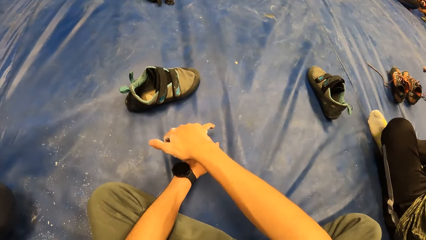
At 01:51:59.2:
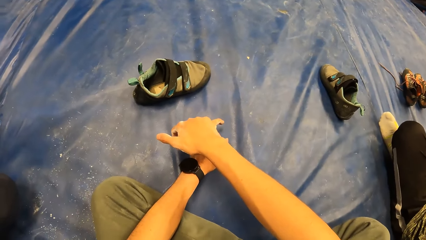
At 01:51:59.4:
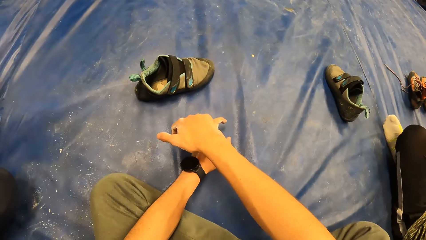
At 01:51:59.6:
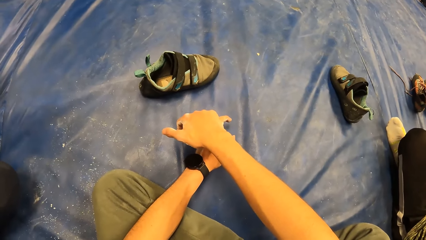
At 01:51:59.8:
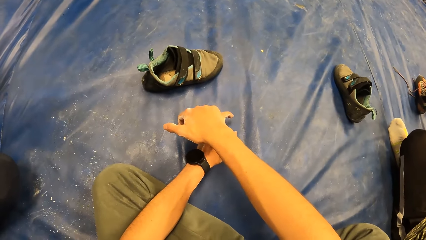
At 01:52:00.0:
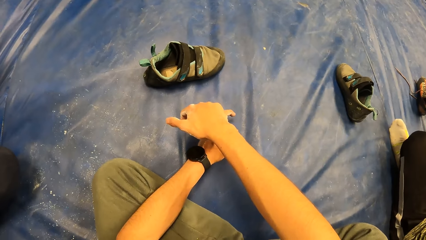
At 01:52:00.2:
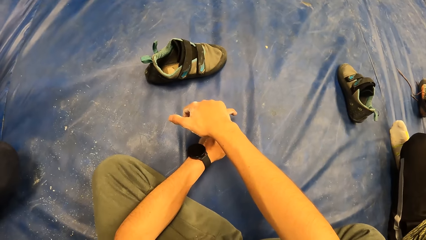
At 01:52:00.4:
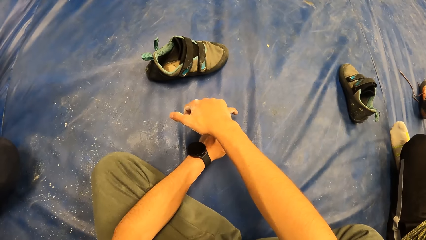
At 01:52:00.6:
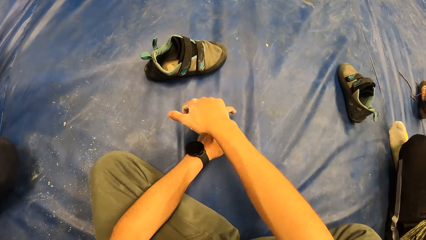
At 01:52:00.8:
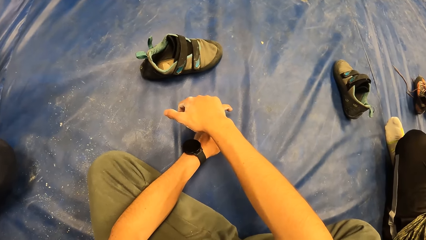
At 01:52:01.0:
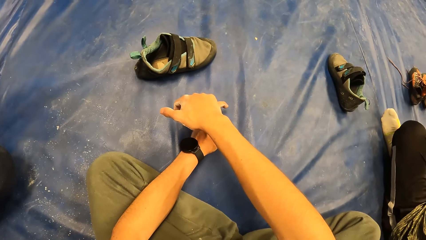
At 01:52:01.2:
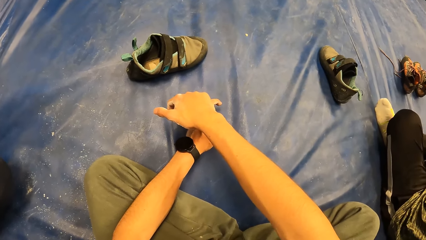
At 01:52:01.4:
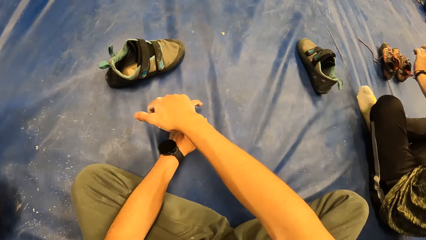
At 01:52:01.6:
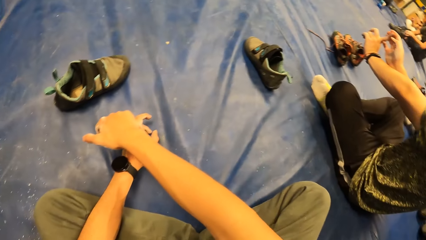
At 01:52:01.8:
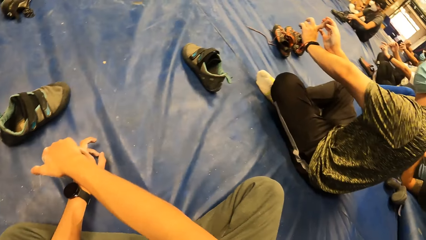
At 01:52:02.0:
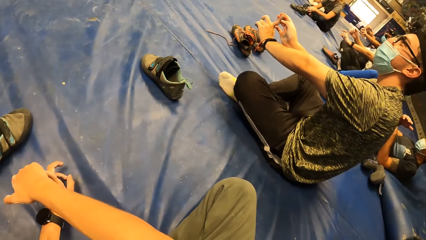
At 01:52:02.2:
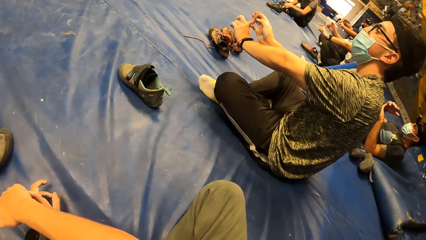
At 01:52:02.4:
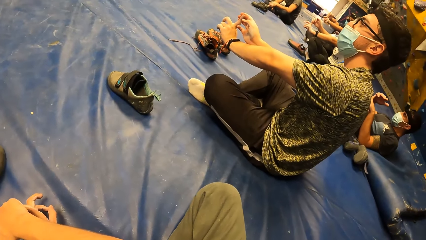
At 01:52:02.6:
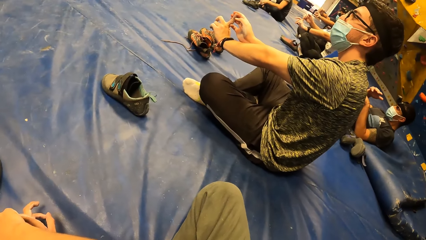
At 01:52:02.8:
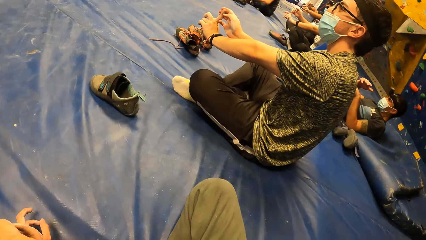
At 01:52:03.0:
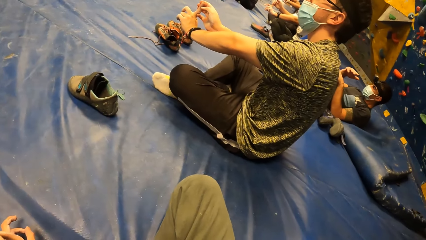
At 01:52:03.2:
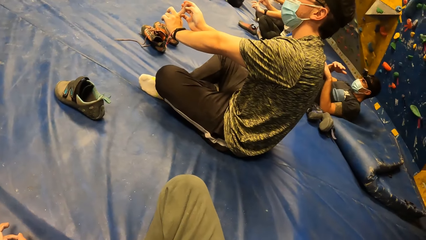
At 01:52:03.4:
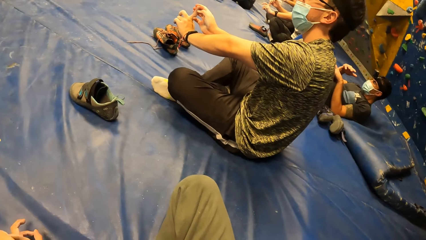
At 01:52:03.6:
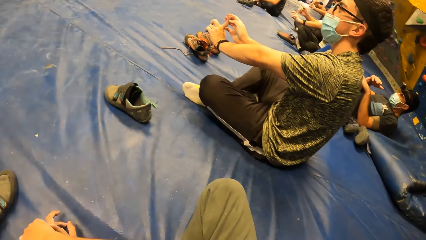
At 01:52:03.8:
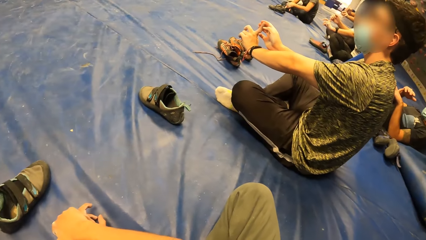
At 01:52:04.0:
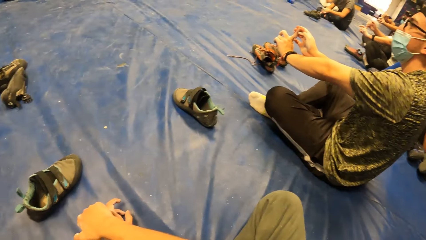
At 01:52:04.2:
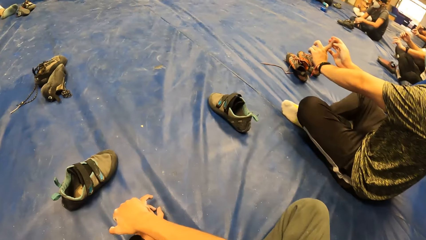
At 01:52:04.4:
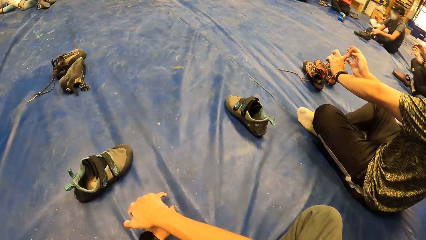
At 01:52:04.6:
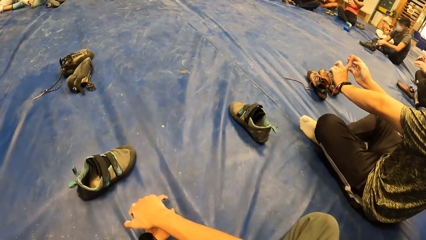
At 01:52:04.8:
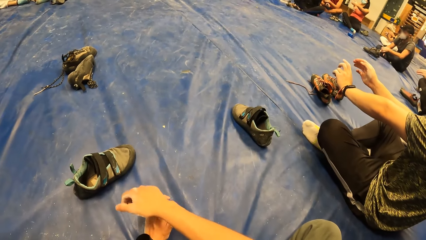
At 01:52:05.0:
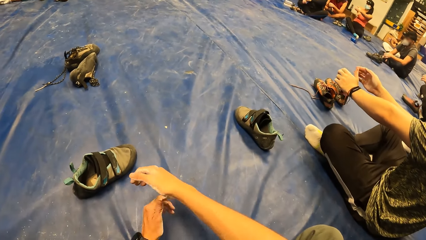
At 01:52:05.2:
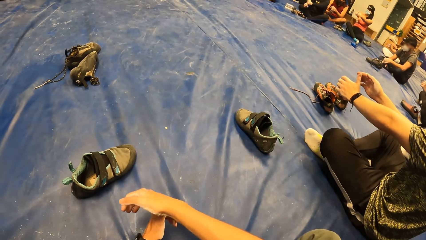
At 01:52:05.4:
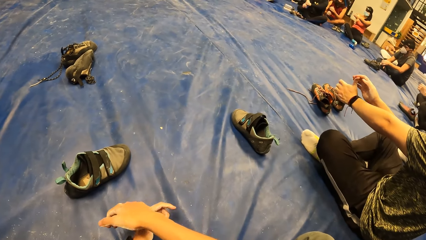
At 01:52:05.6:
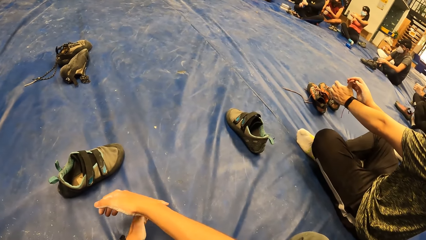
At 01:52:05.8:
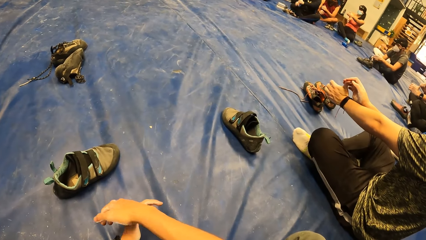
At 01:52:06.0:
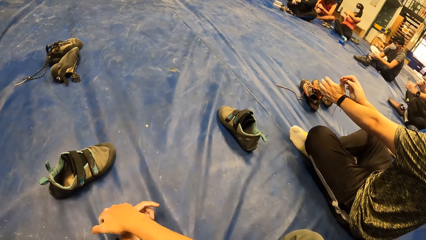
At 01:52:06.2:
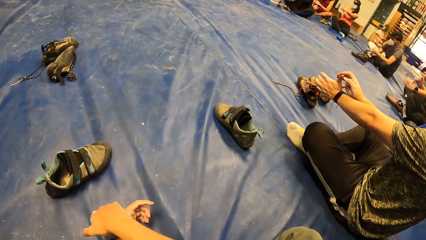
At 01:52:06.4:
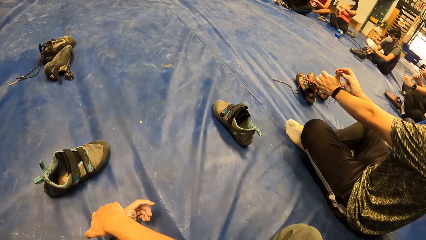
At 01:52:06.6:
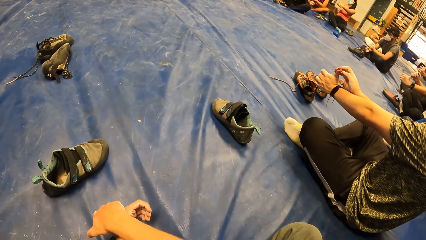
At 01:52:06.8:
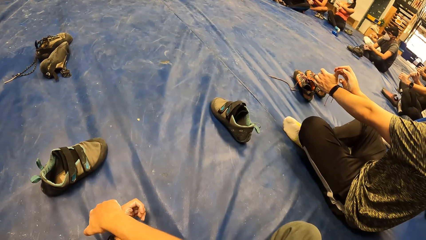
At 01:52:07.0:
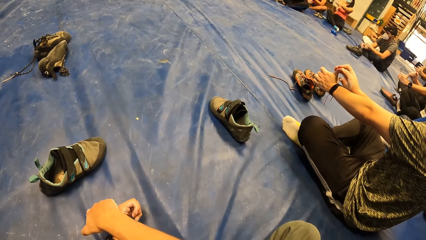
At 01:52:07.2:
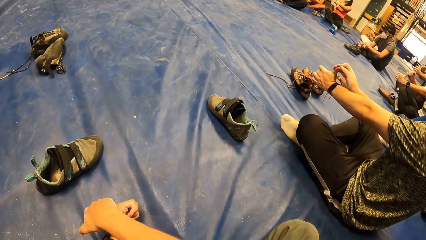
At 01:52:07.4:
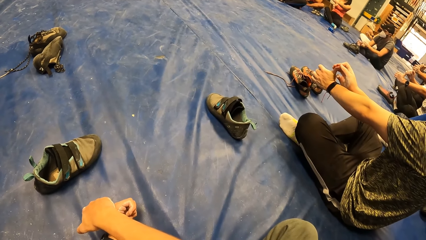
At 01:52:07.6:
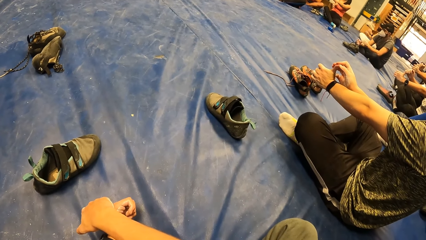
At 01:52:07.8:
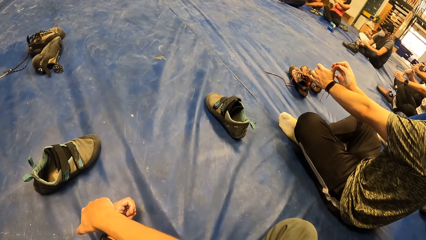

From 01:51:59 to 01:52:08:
The camera wearer stretches both hands. They turn towards the man.

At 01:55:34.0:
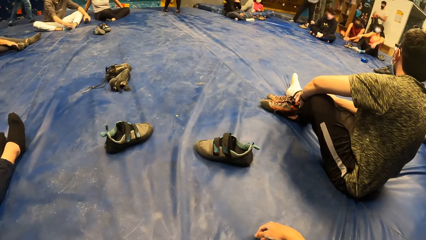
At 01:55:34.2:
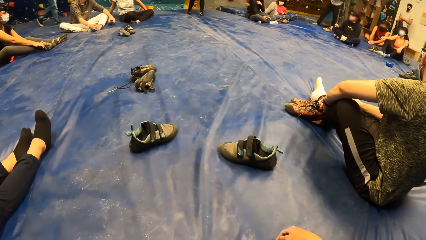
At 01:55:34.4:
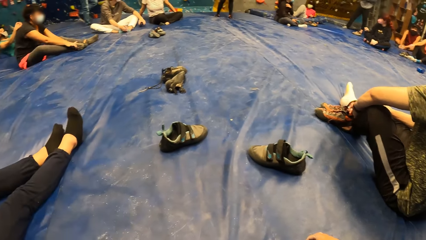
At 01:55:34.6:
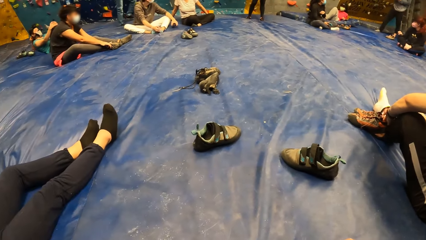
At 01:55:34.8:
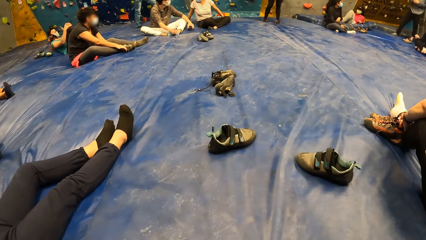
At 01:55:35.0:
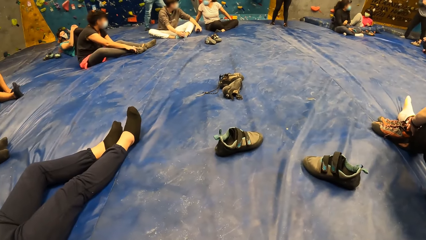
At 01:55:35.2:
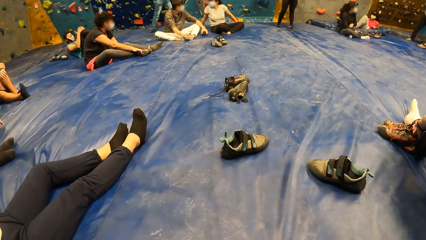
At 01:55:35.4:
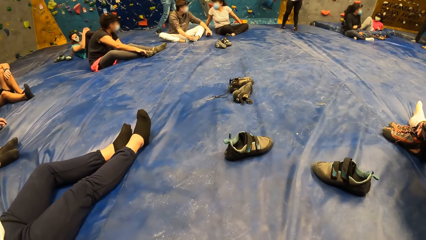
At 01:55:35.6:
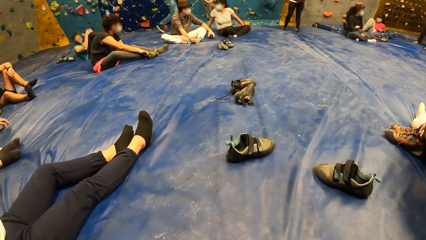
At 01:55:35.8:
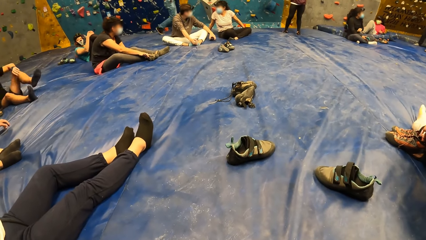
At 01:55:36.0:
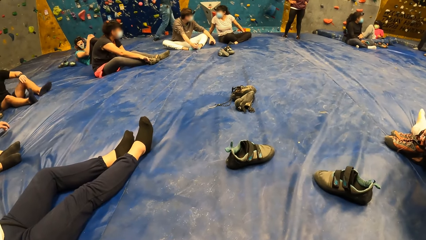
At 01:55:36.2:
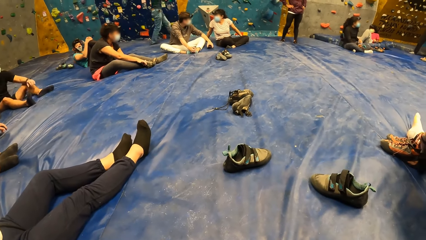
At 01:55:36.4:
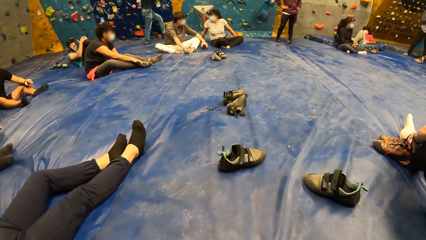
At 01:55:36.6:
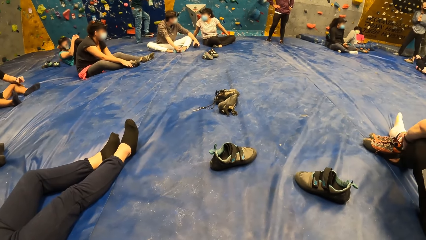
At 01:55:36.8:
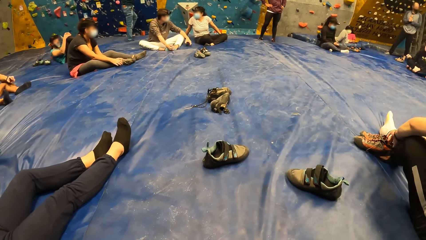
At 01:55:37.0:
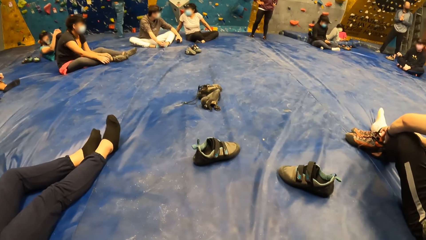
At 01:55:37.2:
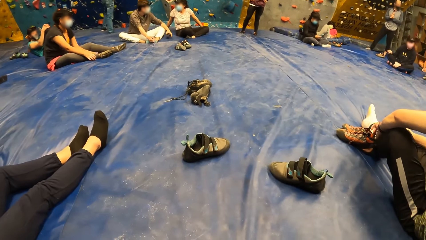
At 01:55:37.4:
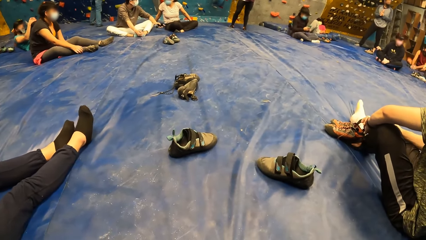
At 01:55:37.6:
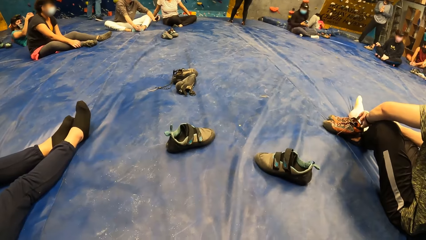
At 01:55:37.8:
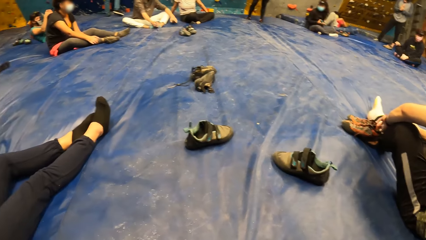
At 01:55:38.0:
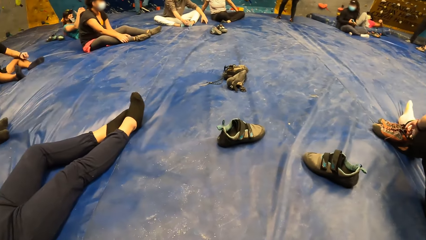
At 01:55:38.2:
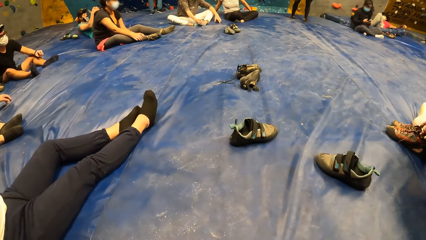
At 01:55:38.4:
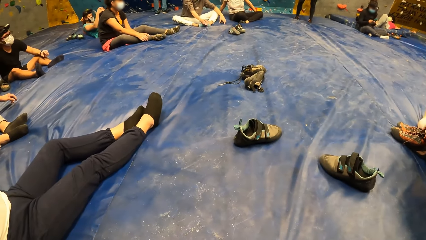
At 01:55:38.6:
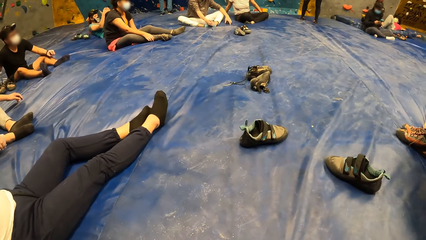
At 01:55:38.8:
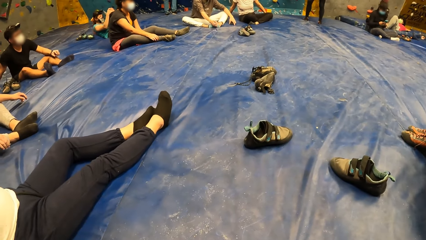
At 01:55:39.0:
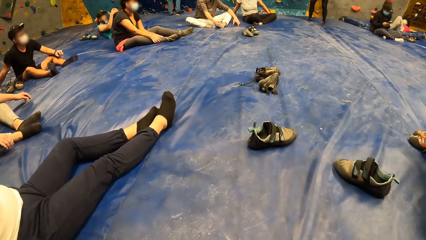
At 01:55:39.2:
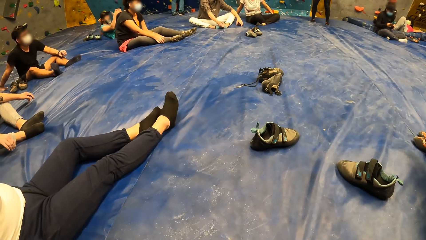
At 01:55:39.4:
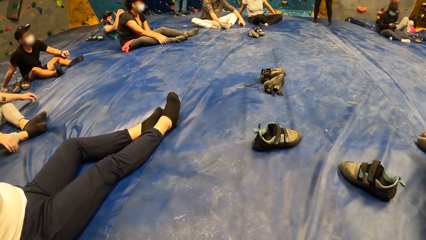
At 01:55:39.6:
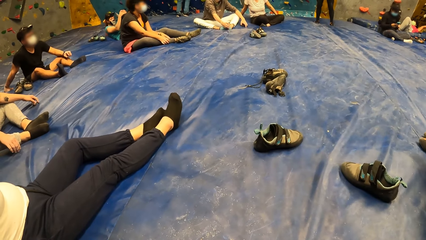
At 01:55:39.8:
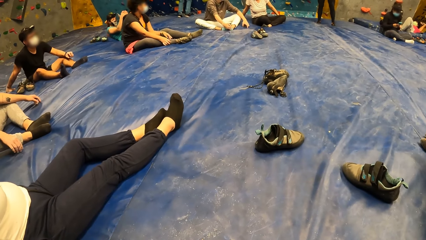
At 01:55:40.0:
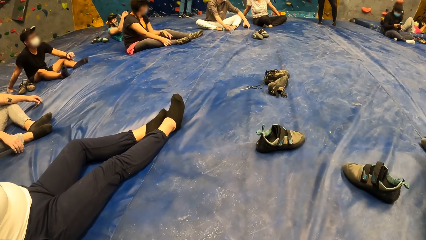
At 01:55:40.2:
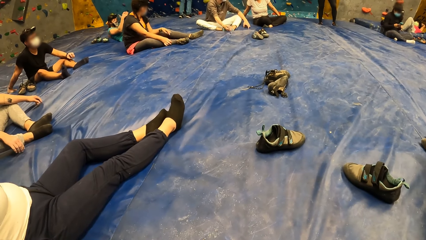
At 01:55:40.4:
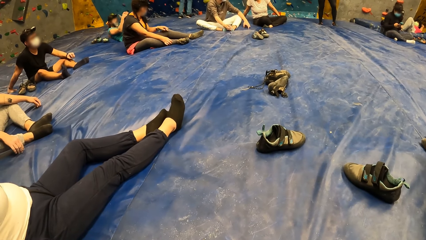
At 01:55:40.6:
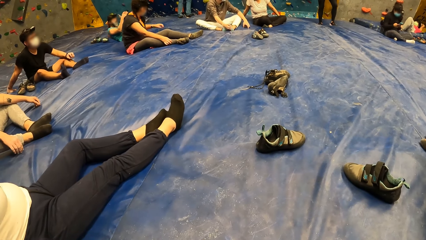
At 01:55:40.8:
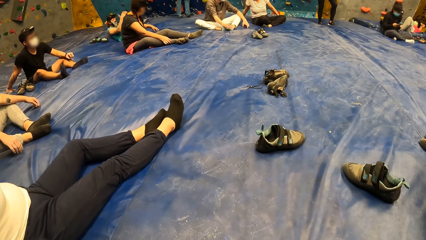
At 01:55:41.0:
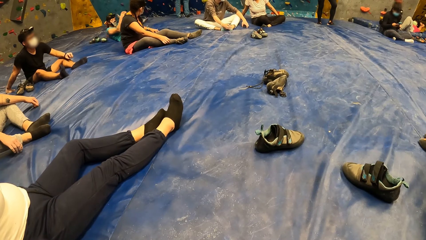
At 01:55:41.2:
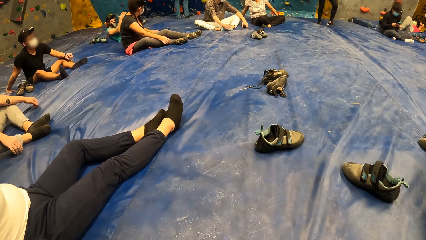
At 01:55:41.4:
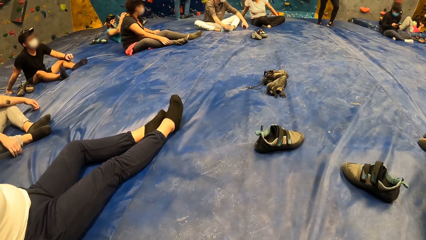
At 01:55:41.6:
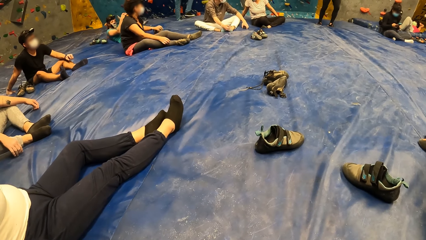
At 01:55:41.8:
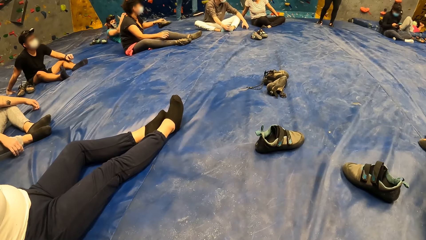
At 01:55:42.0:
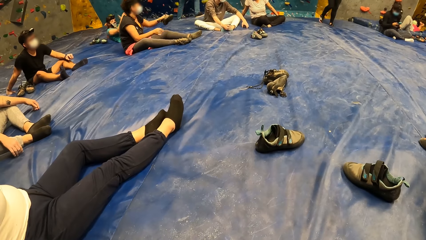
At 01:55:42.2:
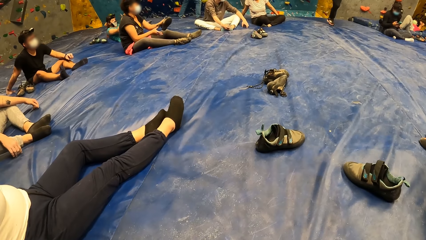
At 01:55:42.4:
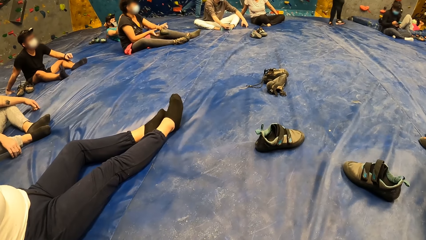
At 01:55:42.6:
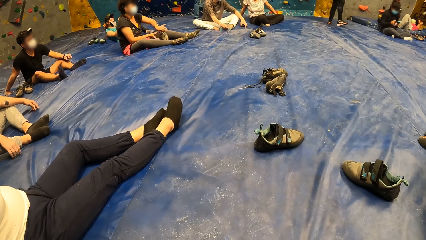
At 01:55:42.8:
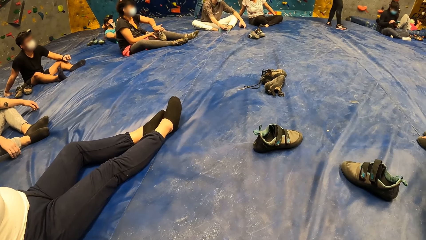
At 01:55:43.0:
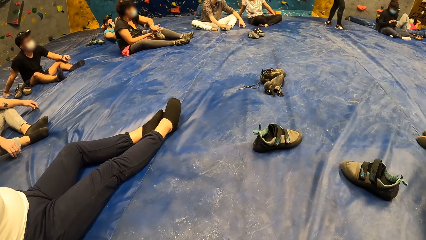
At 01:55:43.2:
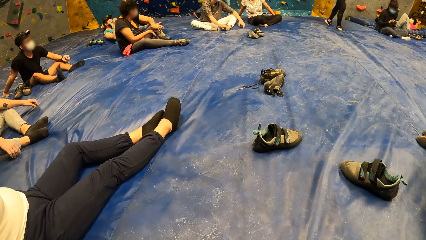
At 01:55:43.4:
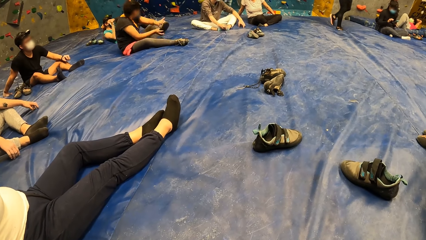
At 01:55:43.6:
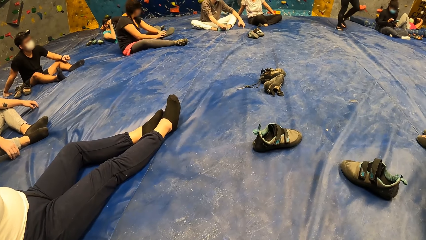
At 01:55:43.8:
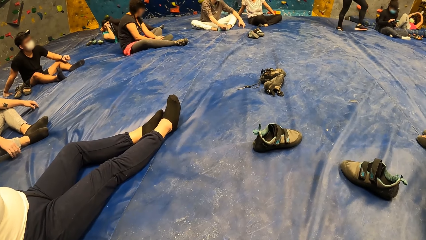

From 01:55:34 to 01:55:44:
A woman wears a shoe on her right leg with both hands. The woman picks up a shoe with her left hand.
